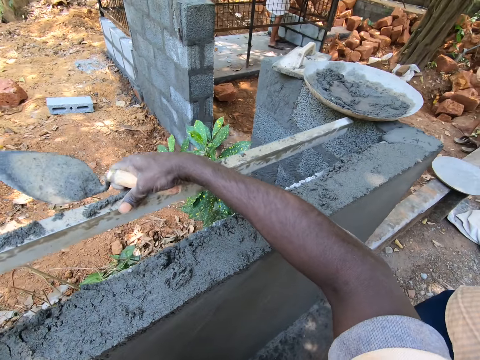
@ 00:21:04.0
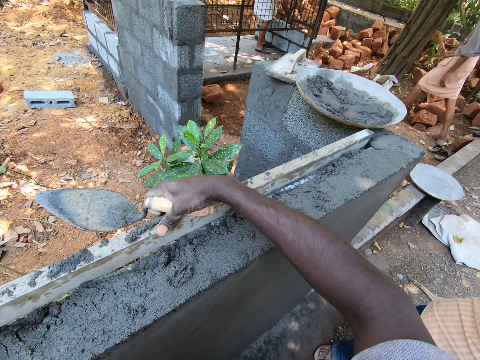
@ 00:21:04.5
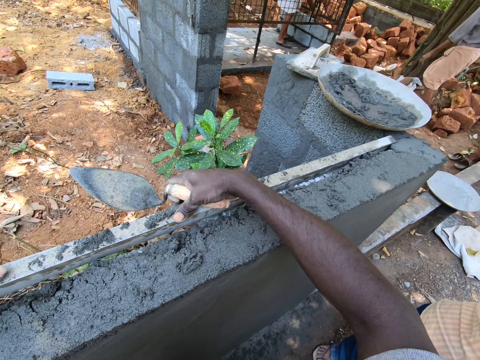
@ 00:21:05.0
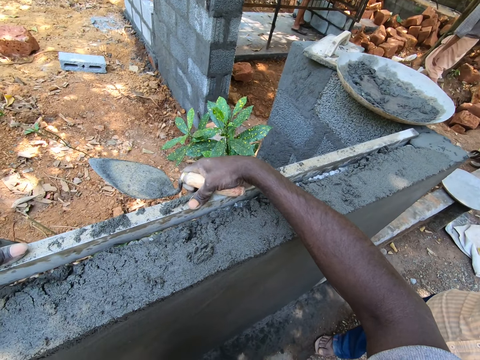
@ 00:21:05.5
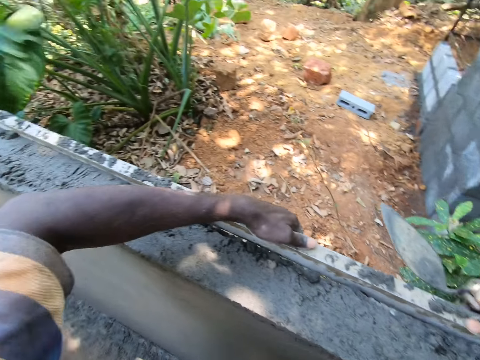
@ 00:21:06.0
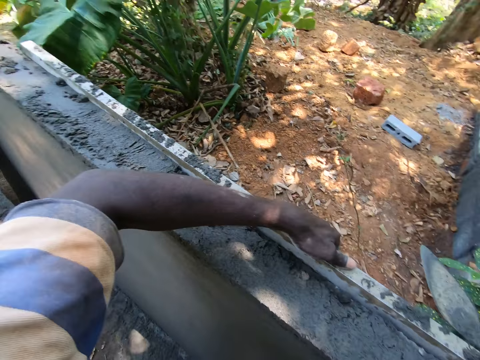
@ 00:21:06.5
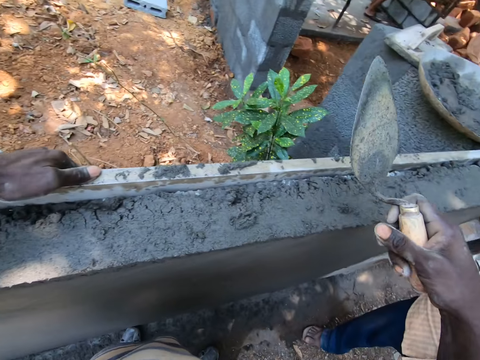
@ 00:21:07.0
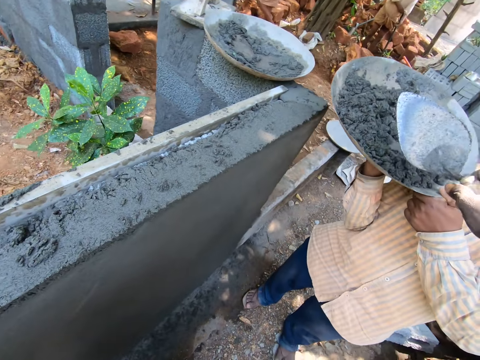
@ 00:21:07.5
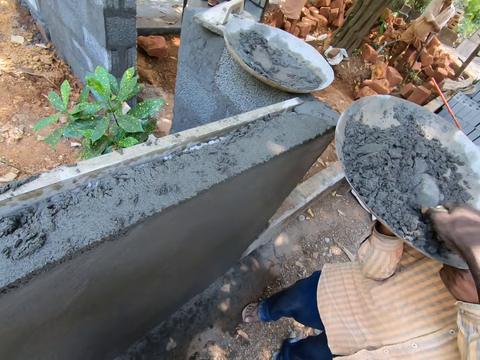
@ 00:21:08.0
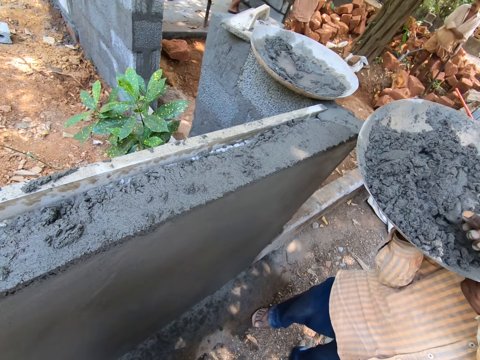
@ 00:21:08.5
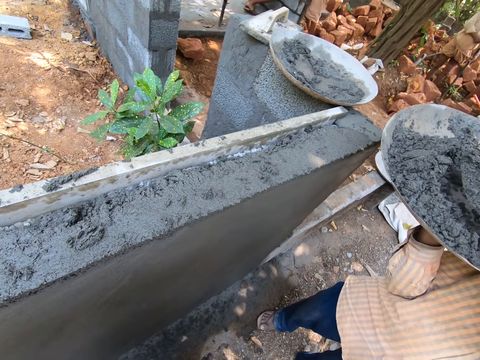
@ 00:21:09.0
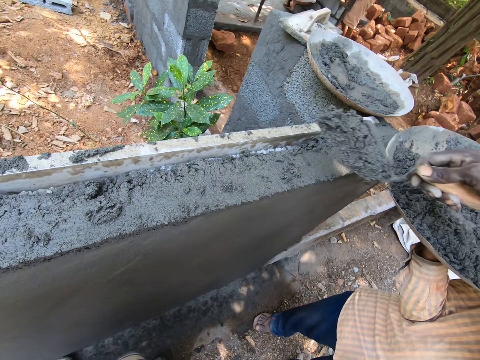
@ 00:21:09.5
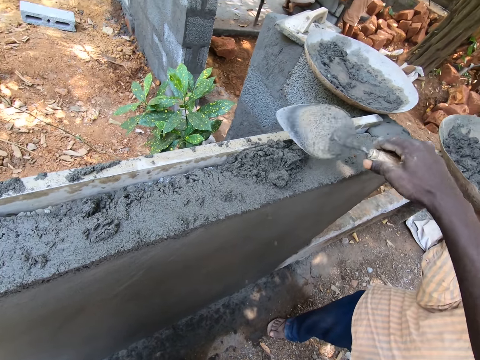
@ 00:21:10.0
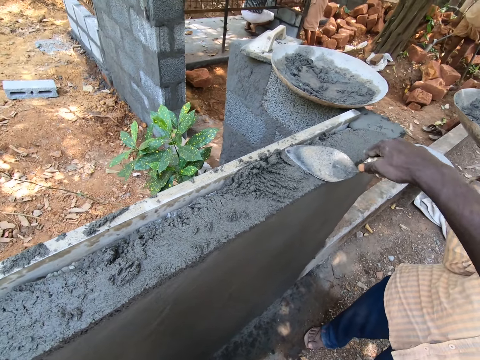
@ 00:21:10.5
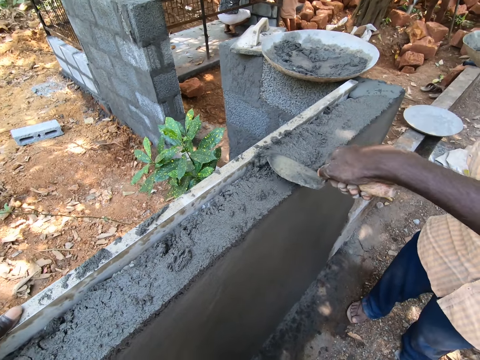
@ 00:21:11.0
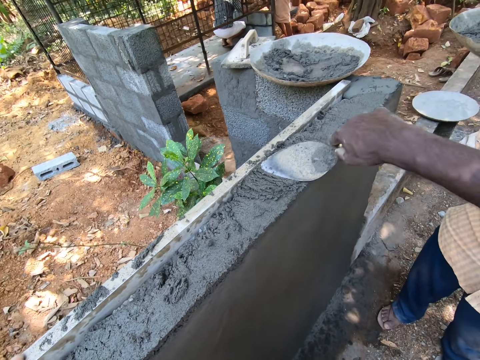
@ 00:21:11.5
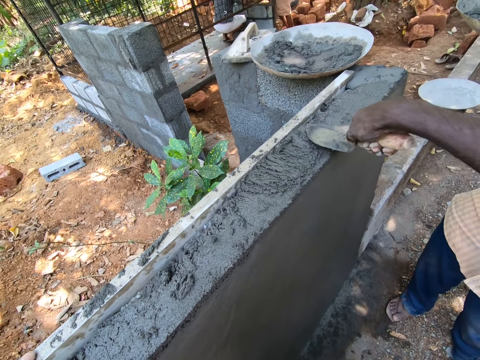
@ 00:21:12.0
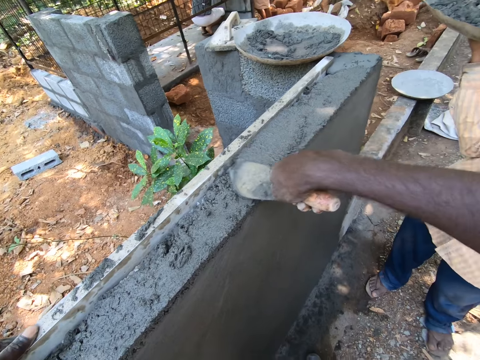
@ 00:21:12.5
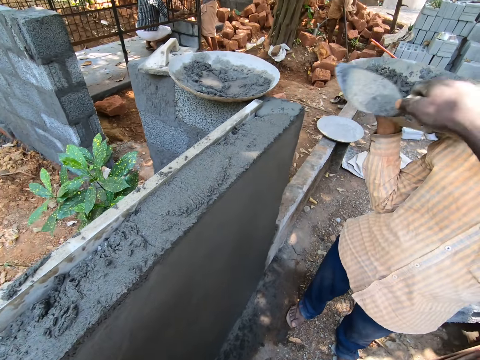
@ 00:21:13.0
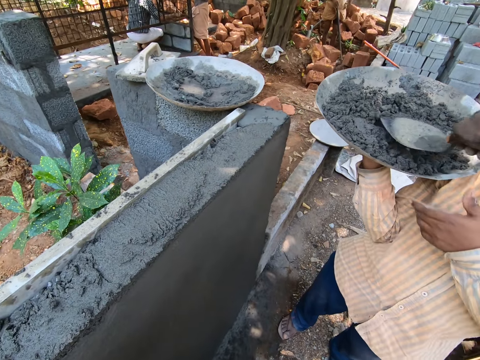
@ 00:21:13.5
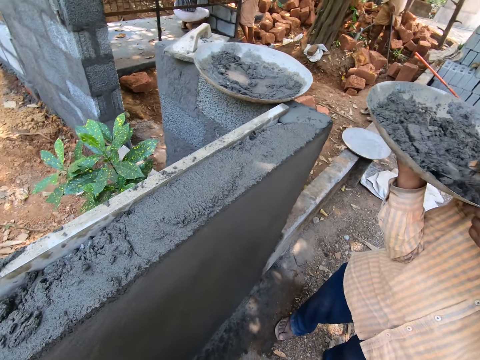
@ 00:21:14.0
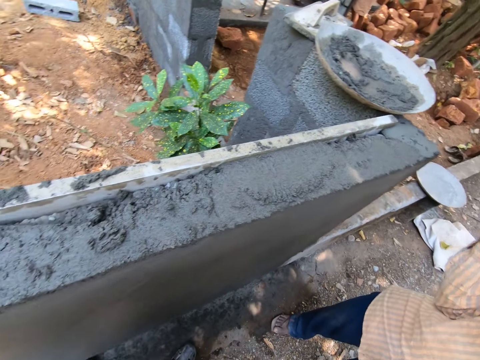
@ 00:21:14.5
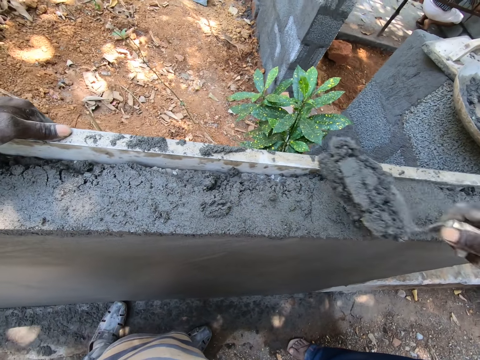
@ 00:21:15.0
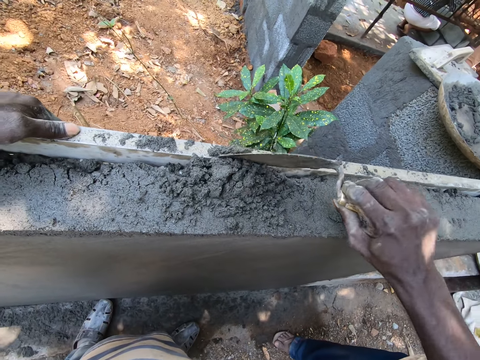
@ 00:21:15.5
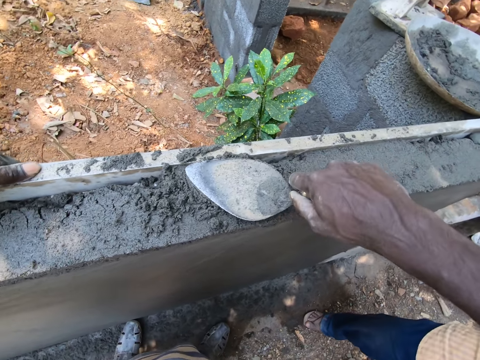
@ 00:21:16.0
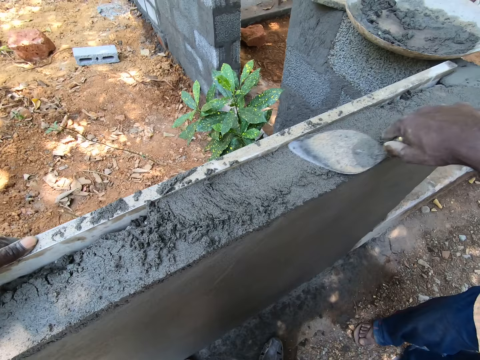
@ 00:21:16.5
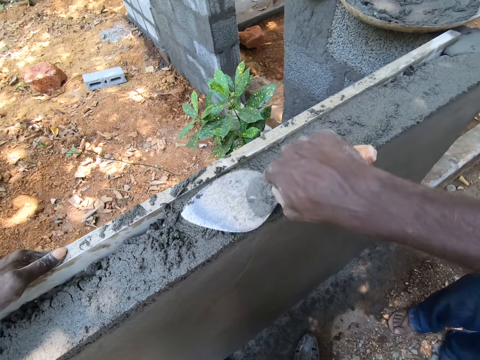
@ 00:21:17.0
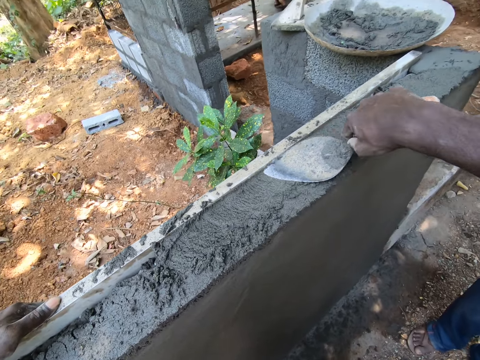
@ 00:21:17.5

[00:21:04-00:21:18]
The camera wearer puts the piece of wood against the wall. They scoop mortar in a basin on the hands of a man. They pour the mortar on the wall. They flatten the mortar with the trowel. They scoop the mortar in the basin on the hands of the man. They pour the mortar on the wall. They flatten the mortar with the trowel.

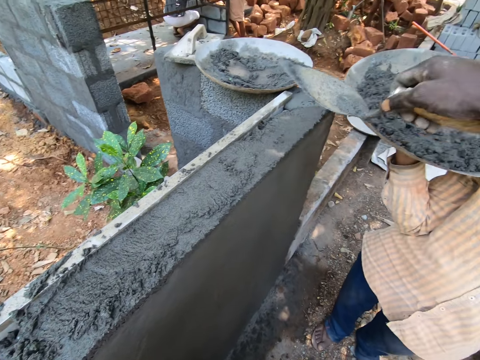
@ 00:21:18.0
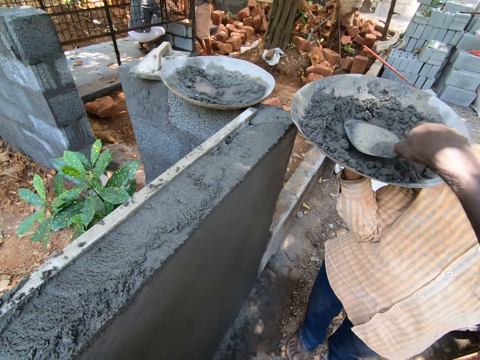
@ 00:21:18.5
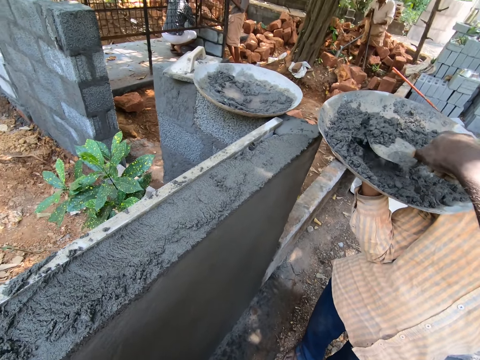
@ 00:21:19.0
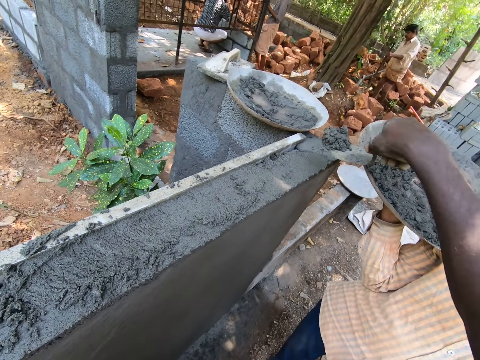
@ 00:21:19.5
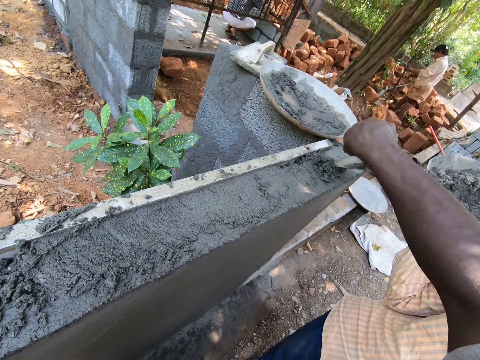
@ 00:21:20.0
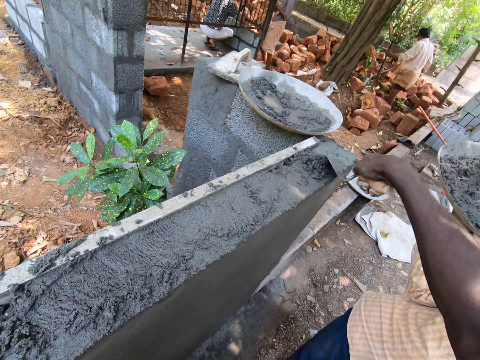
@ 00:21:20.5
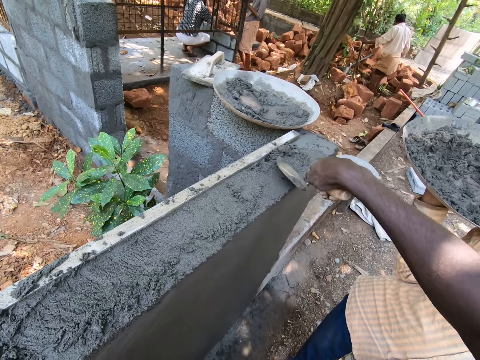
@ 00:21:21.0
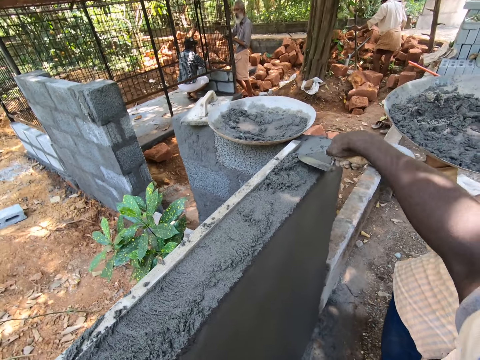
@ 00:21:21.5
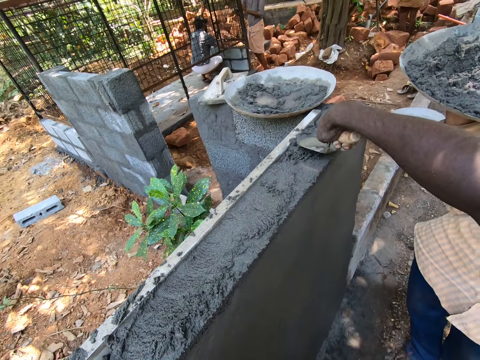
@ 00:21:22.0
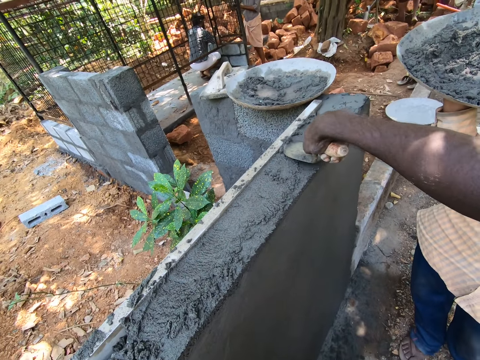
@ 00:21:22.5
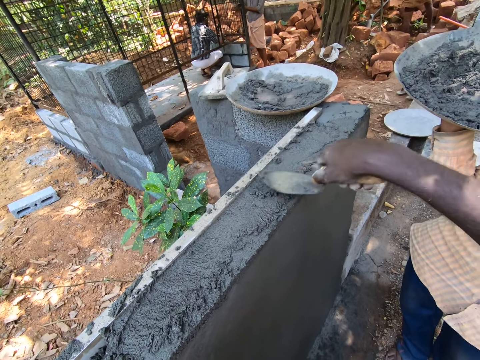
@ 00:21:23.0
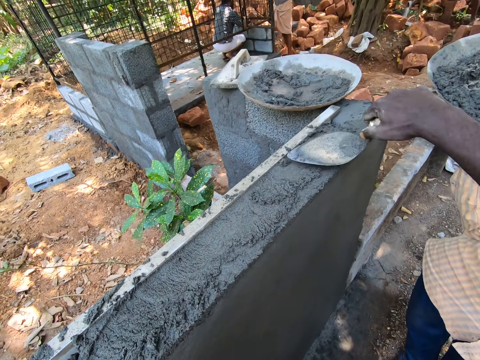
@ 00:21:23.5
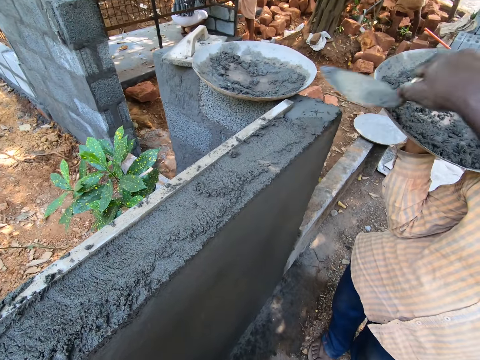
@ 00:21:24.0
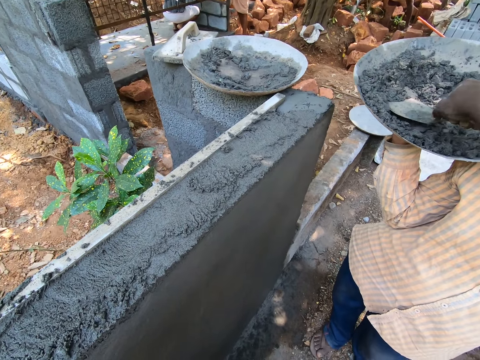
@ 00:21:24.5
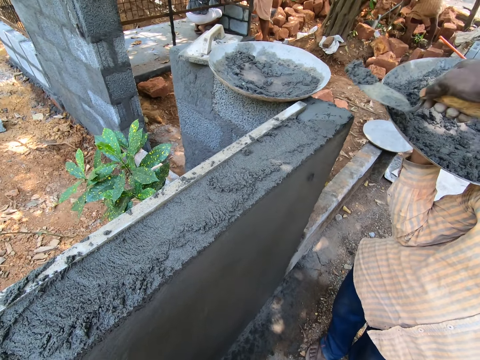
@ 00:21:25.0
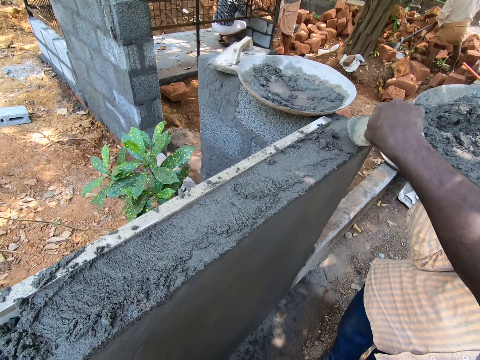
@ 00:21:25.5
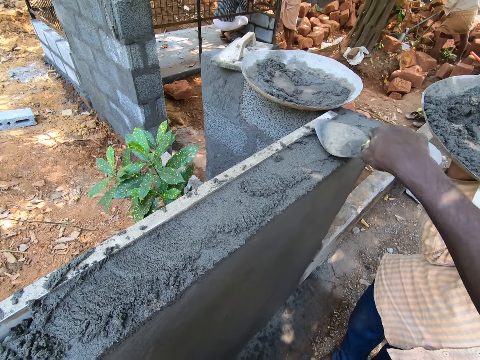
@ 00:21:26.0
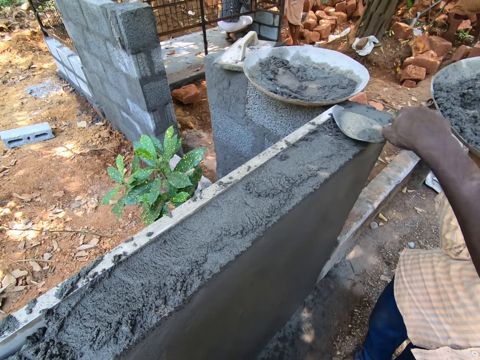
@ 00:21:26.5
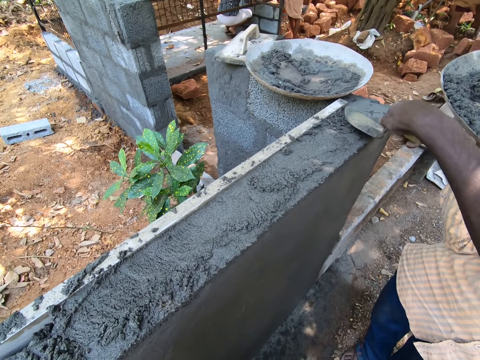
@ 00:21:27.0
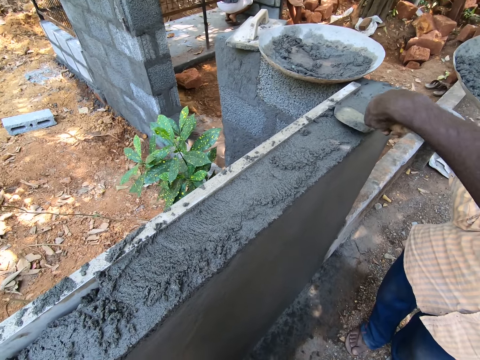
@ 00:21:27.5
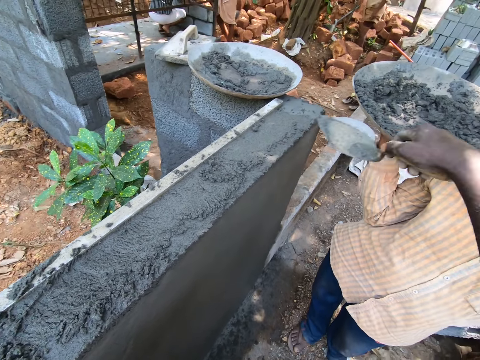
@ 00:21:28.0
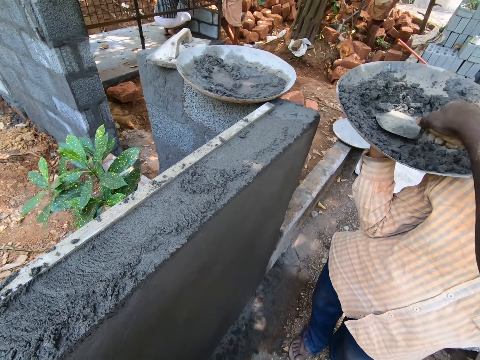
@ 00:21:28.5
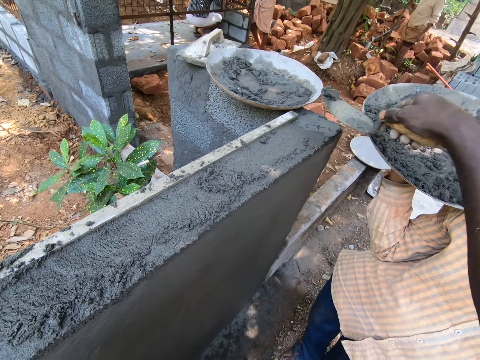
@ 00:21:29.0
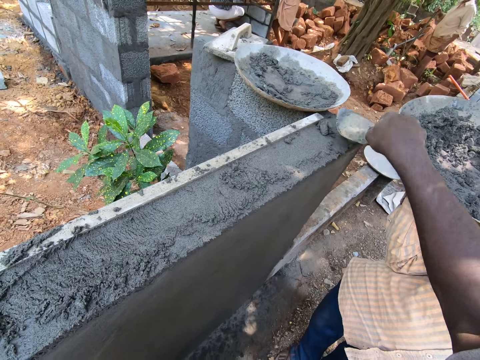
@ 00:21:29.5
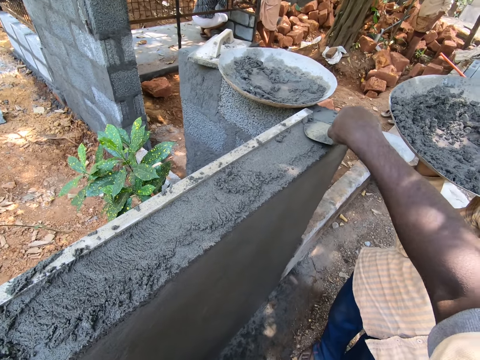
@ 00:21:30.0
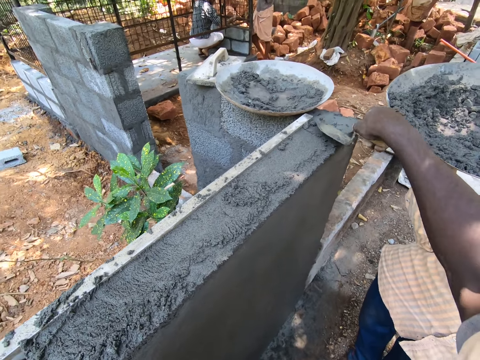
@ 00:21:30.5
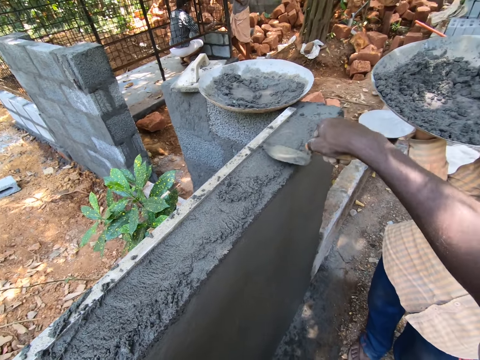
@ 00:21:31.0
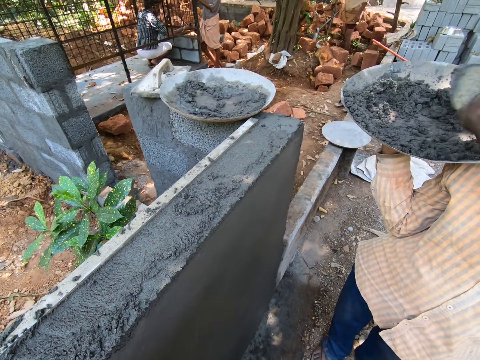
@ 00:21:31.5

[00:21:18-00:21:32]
The camera wearer scoops mortar in a basin on the hands of a man. They pour the mortar on the wall. They flatten the mortar with the trowel. They scoop the mortar in the basin on the hands of the man. They pour the mortar on the wall. They flatten the mortar with the trowel. They scoop the mortar in the basin on the hands of the man.
